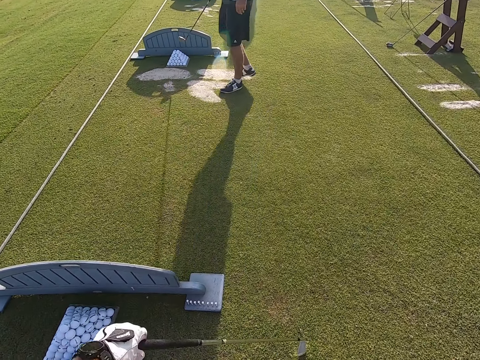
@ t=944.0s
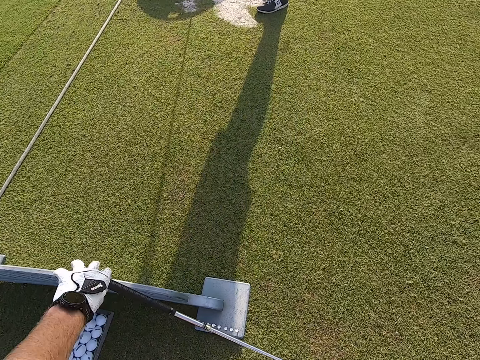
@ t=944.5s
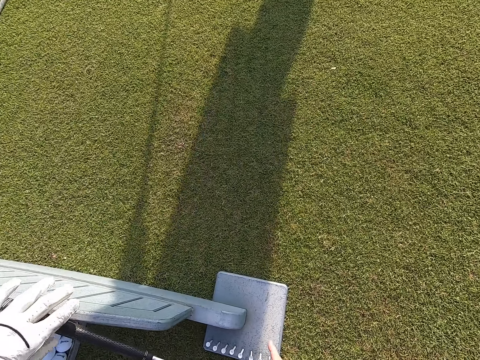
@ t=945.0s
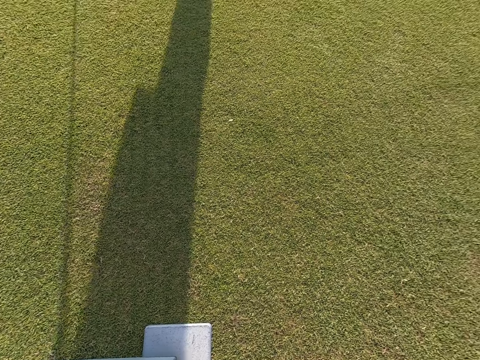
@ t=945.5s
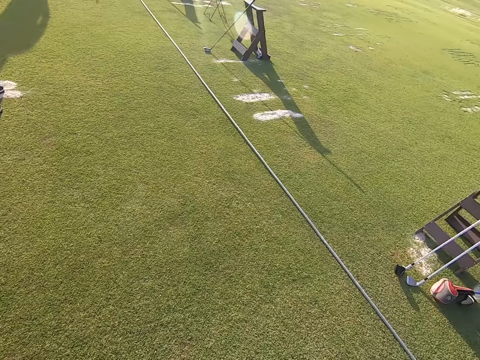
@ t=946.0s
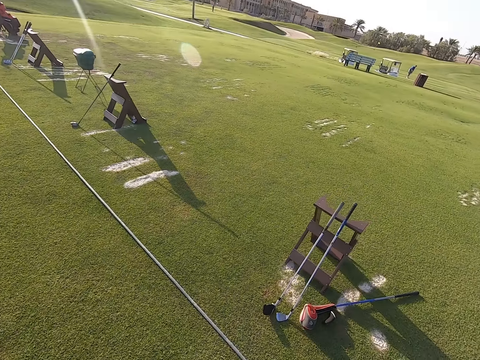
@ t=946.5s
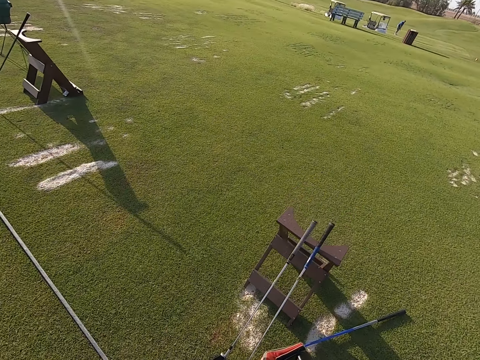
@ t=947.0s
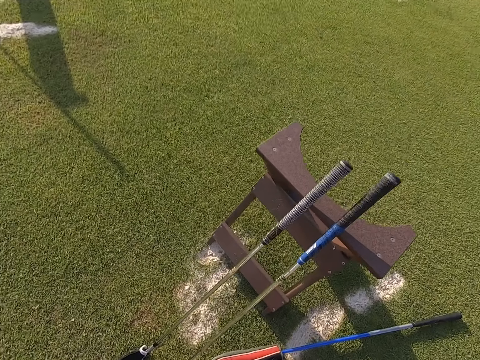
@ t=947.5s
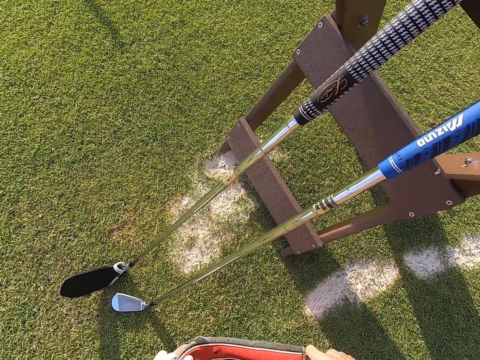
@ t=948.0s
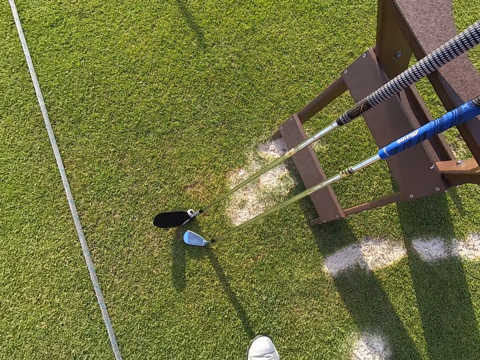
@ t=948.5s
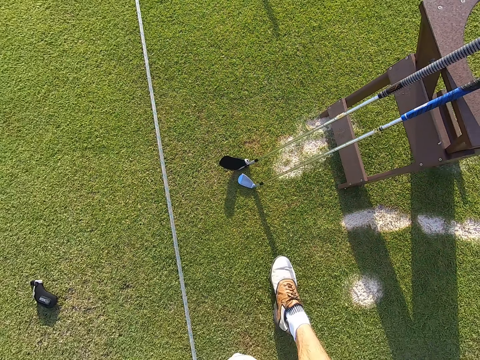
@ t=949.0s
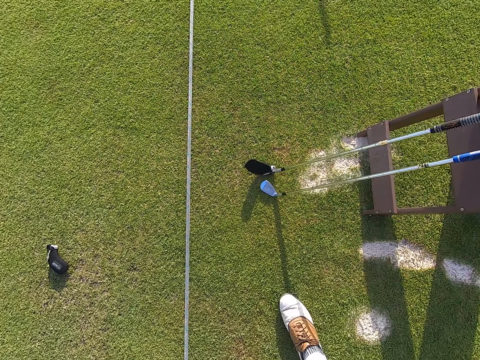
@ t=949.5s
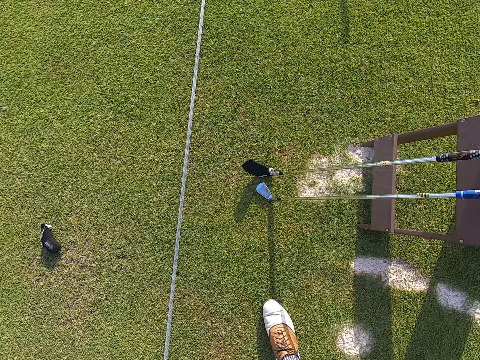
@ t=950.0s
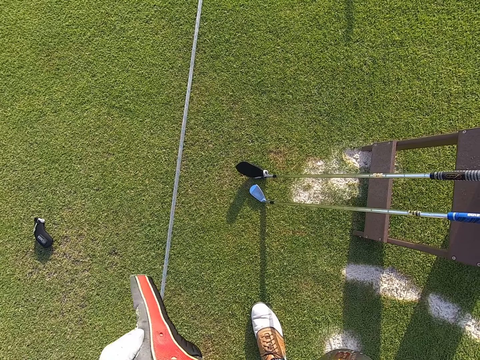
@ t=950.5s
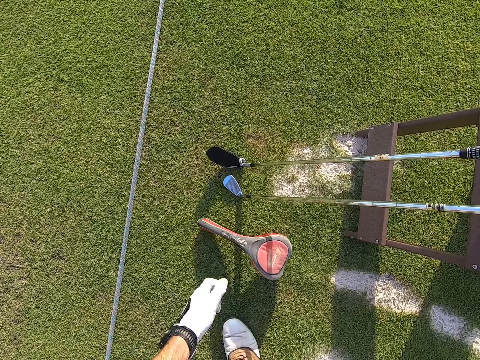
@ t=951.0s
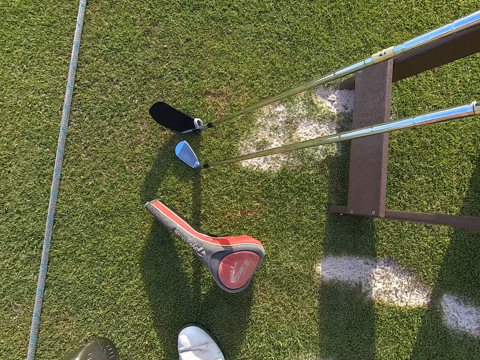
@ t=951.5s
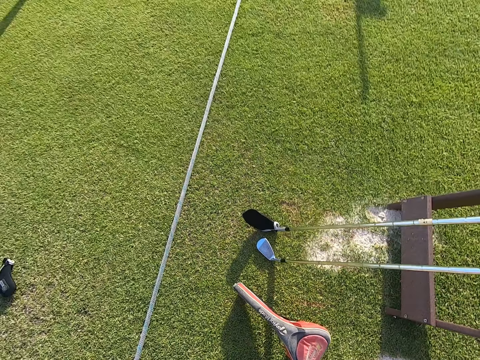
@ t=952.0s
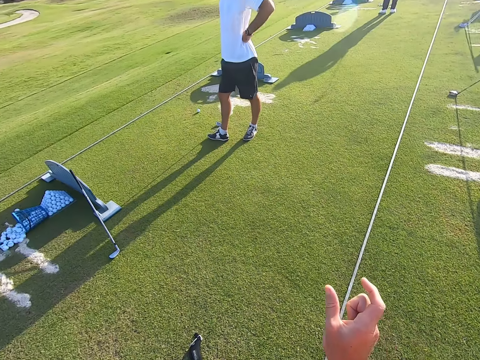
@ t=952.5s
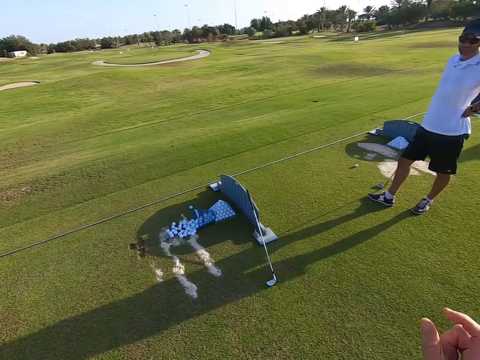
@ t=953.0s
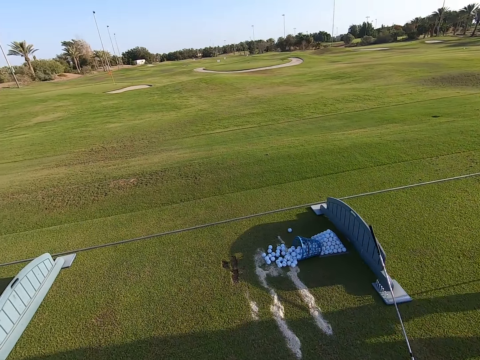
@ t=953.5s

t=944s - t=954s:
The camera wearer puts the golf stick on the ground. They stare around. They pick another golf stick from the ground. They drop a glove on the ground. They stare around.

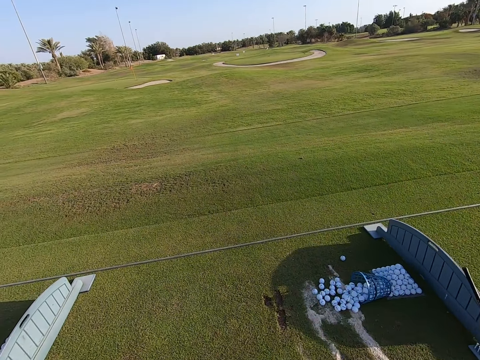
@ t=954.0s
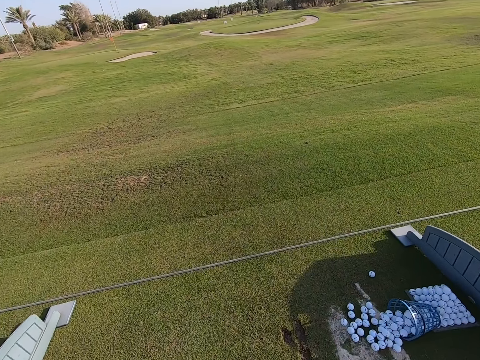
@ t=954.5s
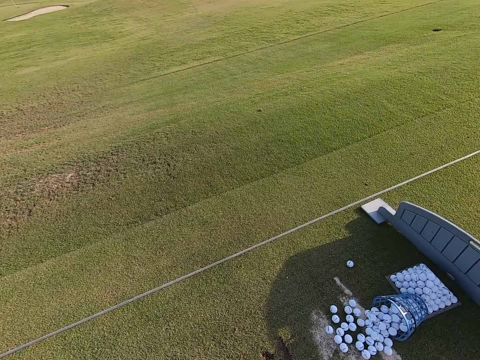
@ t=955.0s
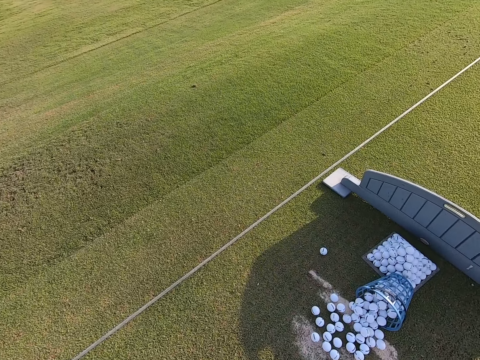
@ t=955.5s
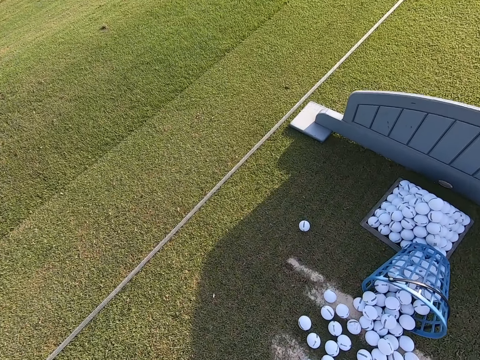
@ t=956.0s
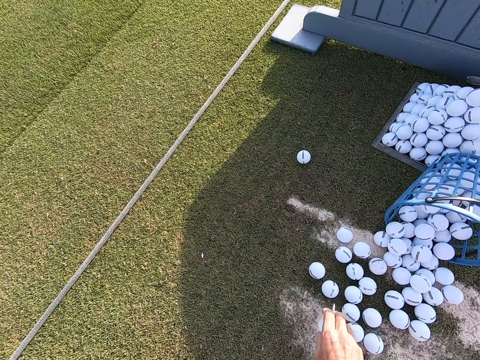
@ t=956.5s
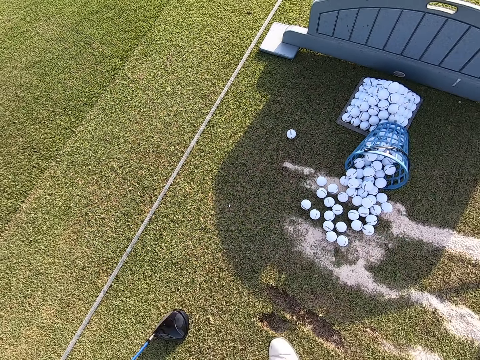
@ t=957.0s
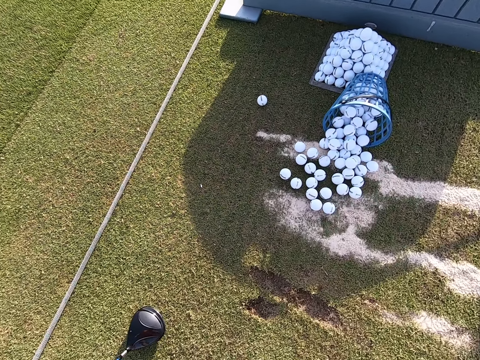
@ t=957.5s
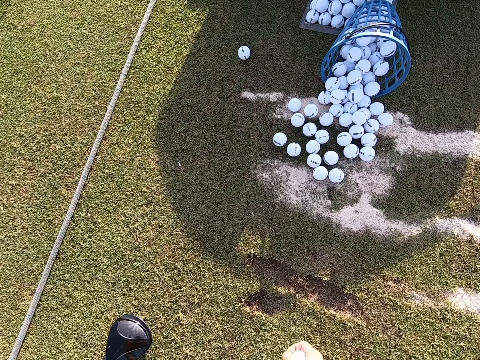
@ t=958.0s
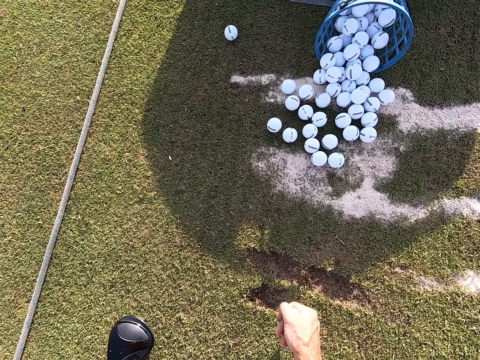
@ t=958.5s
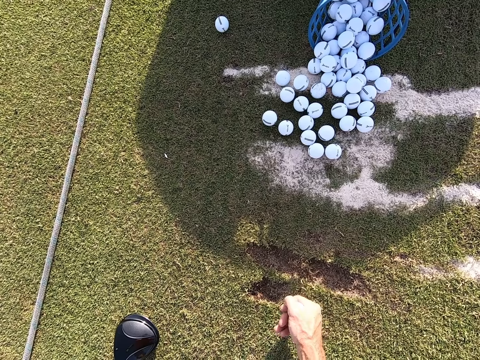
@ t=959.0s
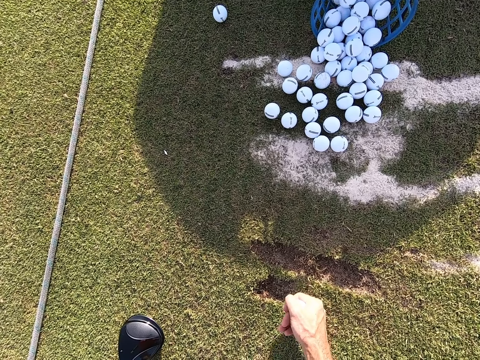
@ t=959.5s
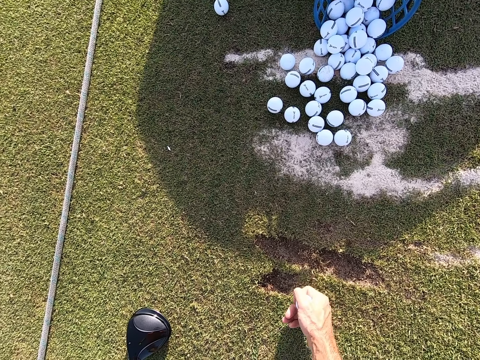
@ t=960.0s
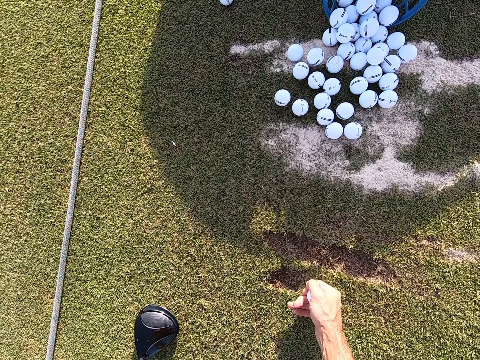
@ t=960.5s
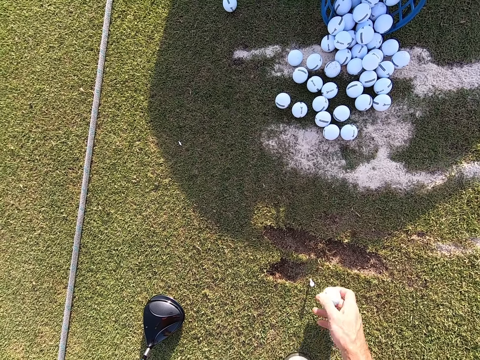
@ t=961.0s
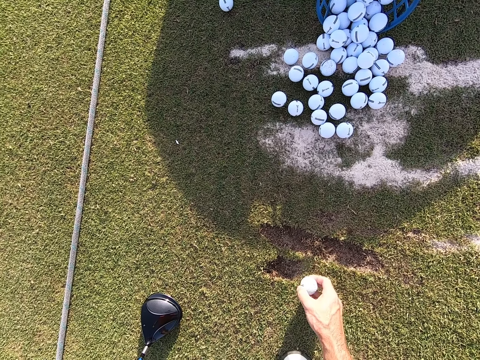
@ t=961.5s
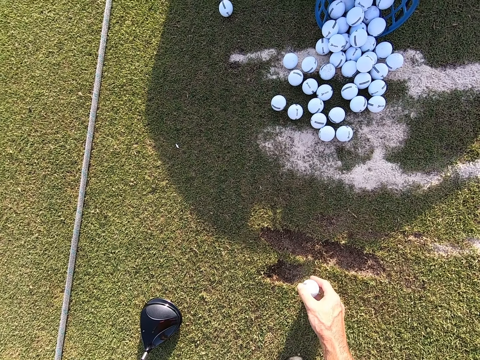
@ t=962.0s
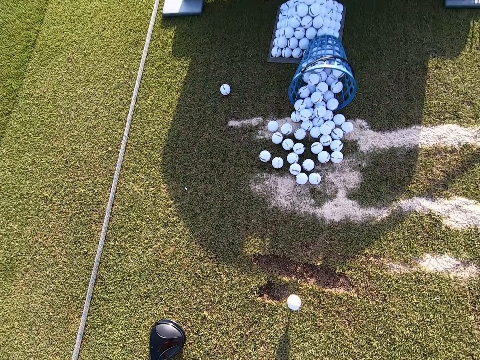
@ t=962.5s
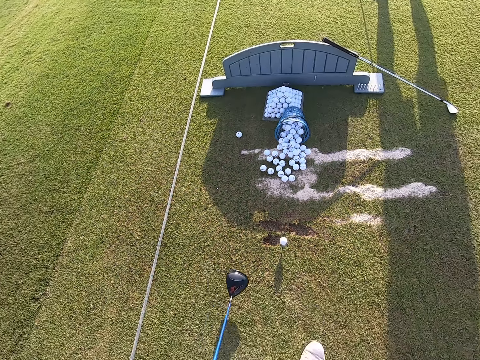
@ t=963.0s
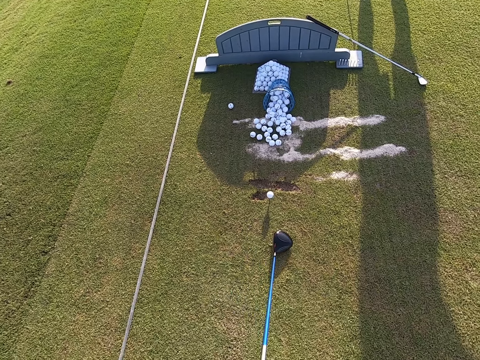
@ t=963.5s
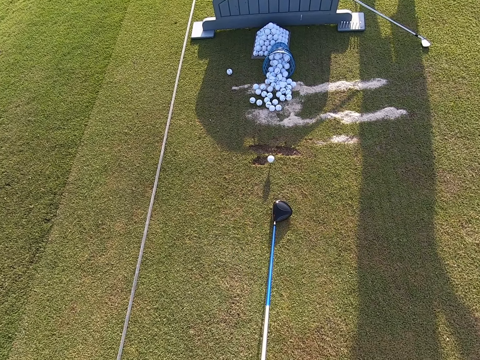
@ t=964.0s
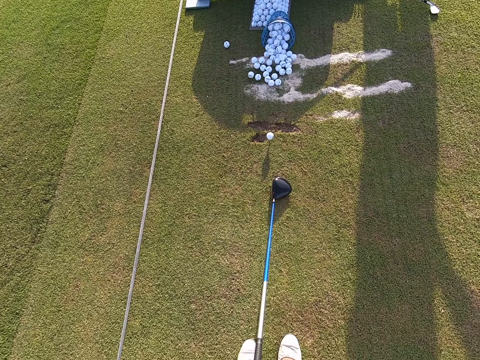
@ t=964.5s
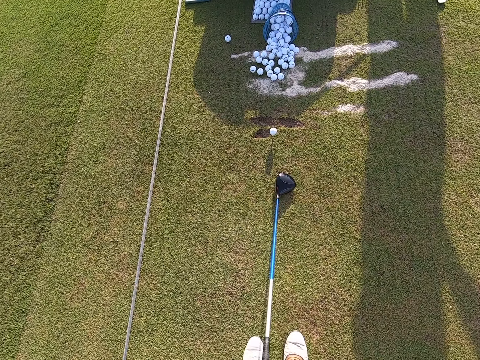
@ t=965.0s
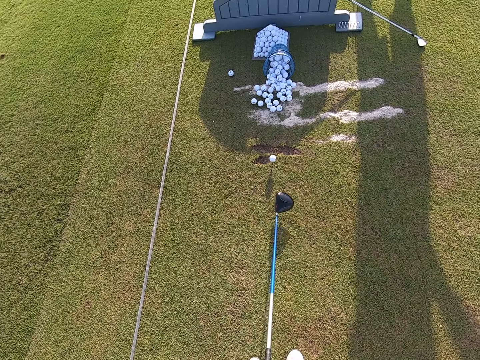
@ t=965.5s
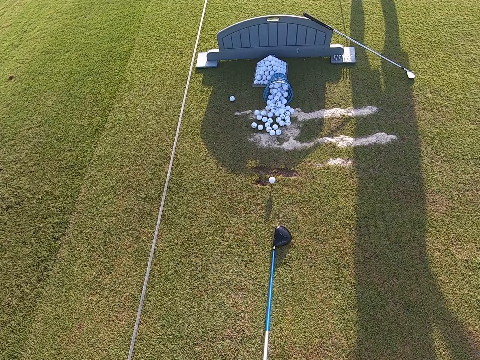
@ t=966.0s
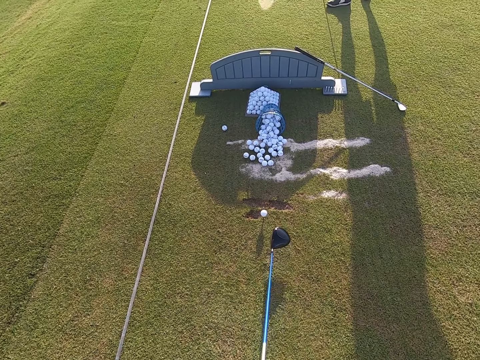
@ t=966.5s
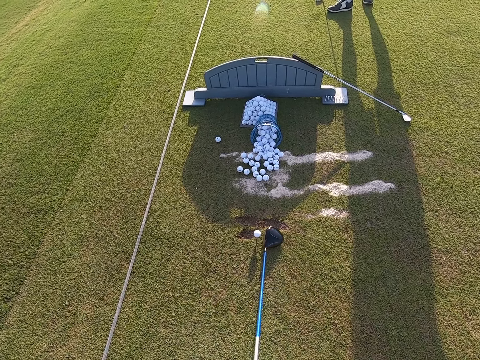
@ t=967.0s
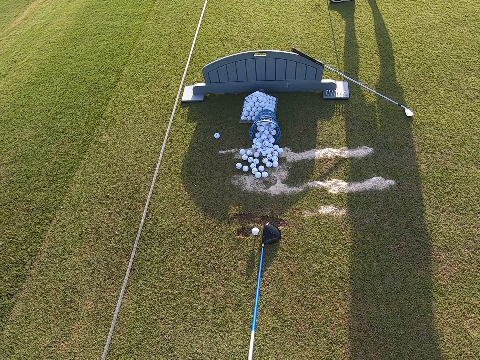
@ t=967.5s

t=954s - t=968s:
The camera wearer walks around. They pick a golf ball on the ground. They put it at the center. They set a metal pin on the ground. They fix the golf ball on the metal pin.

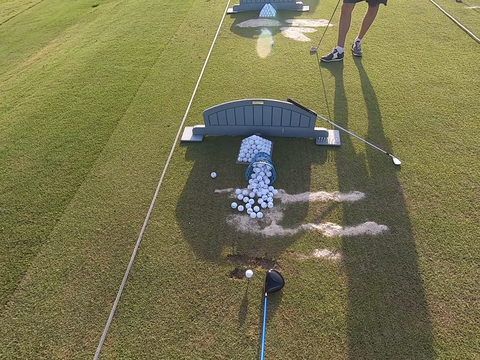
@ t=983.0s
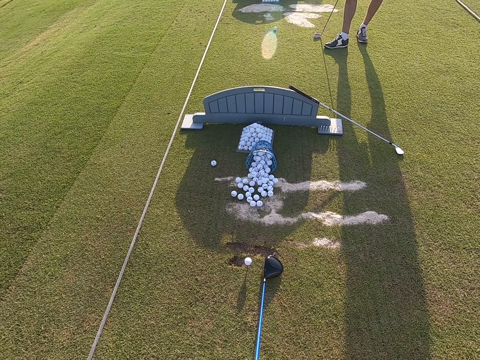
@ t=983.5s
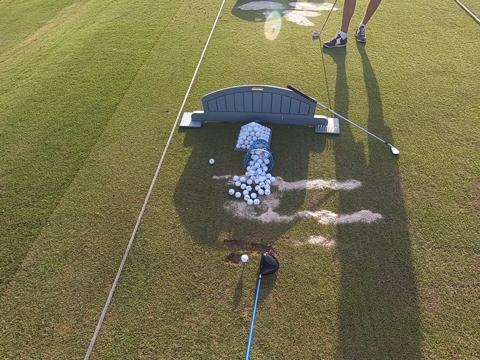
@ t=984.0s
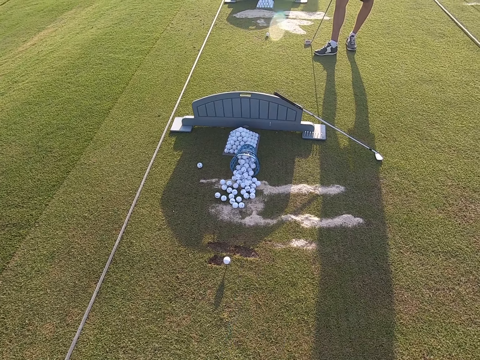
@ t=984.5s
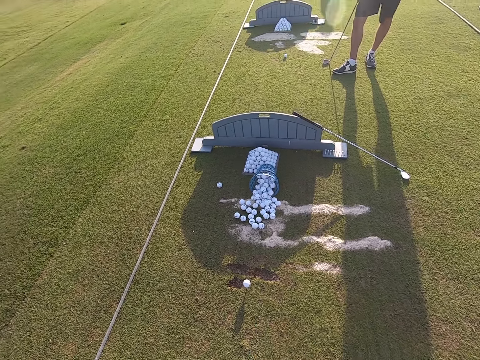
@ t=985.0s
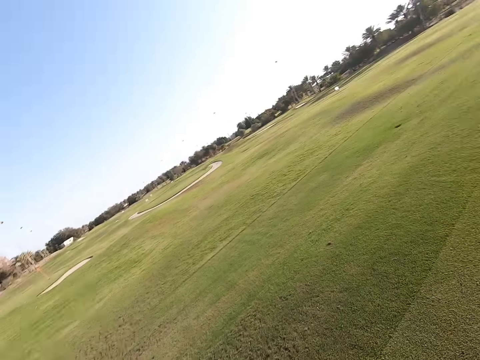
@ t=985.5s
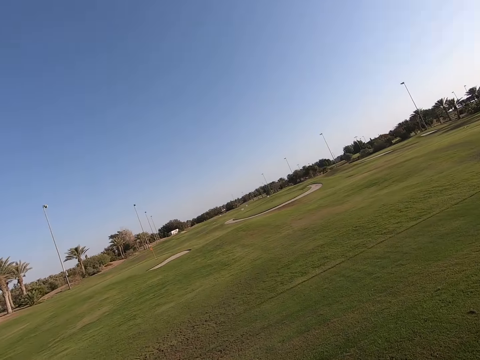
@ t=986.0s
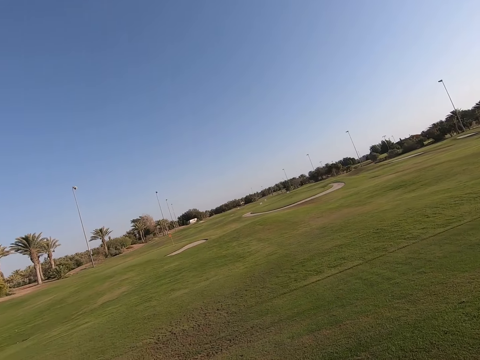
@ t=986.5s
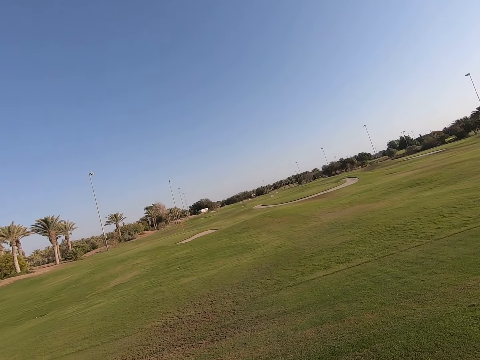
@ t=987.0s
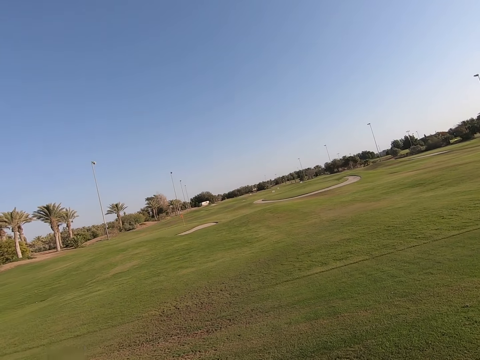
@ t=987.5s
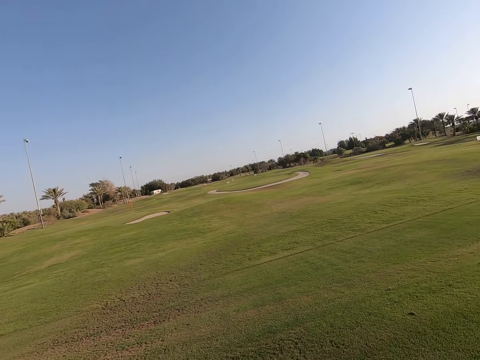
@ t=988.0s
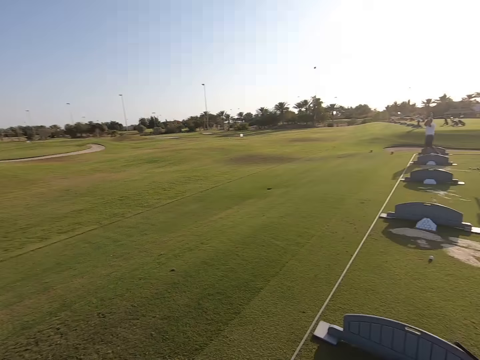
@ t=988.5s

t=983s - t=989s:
The camera wearer plays the game. They hit the golf using the golf club. They look around.
